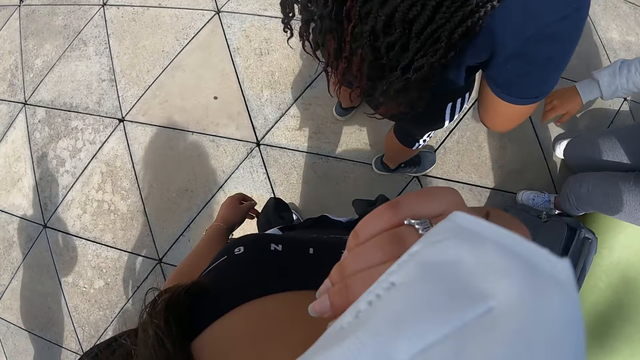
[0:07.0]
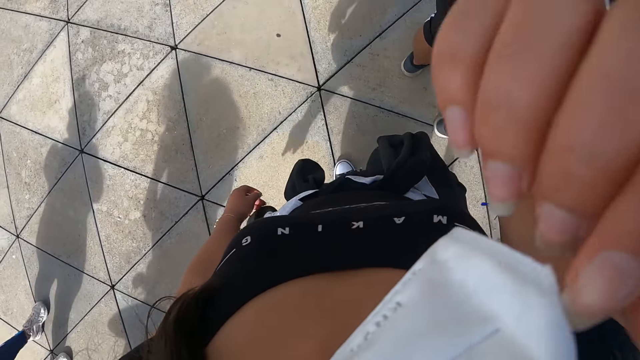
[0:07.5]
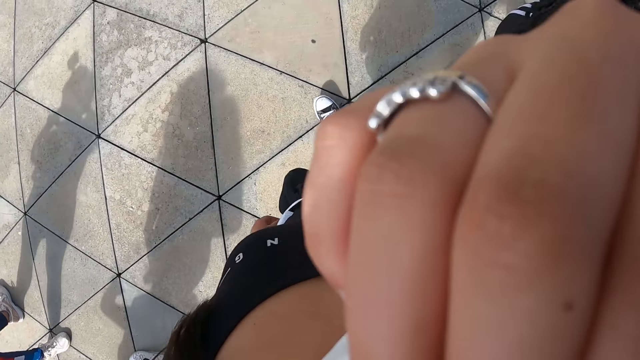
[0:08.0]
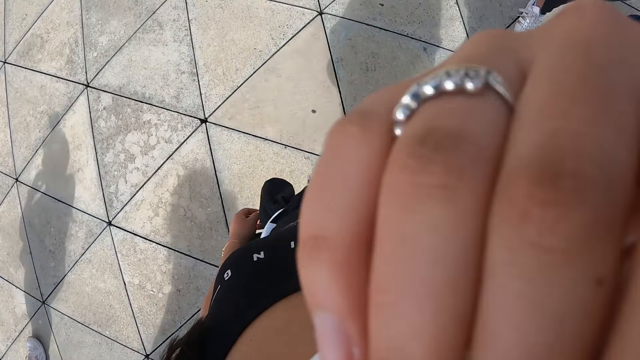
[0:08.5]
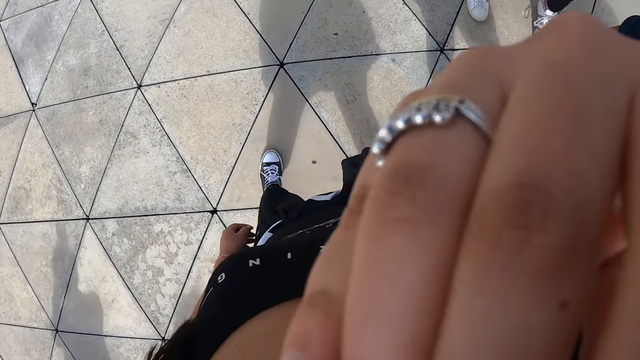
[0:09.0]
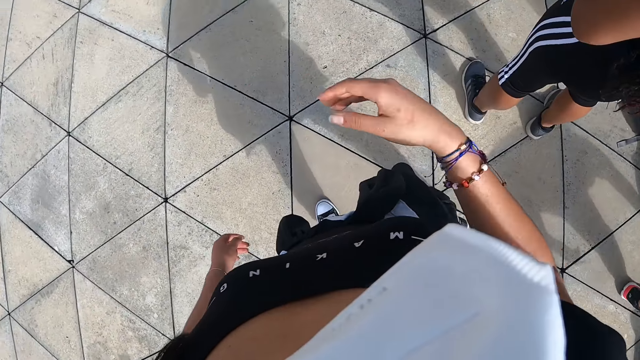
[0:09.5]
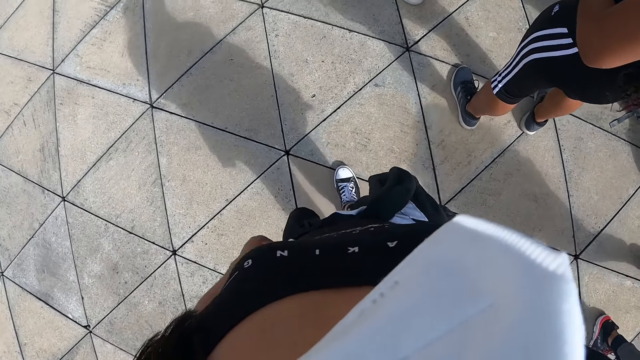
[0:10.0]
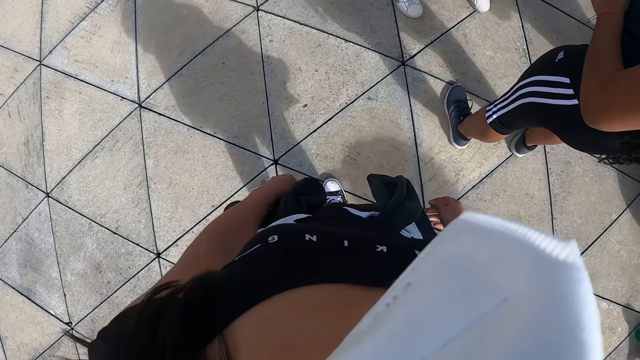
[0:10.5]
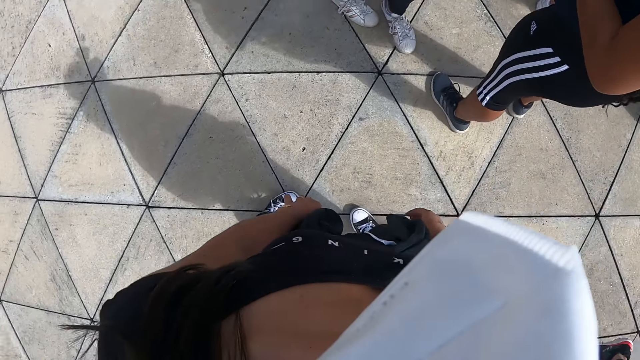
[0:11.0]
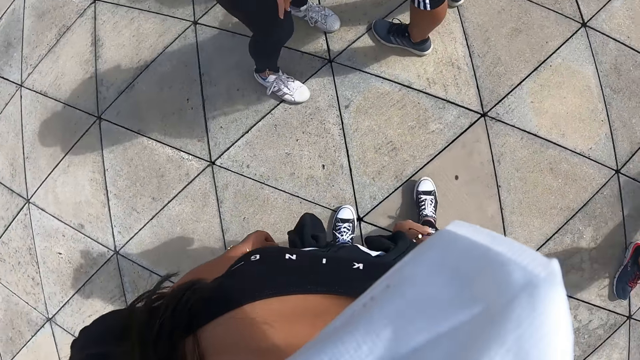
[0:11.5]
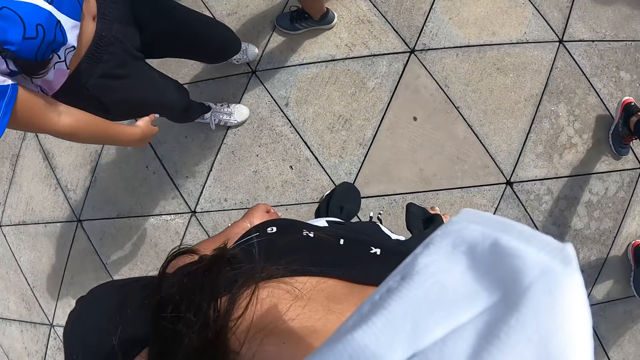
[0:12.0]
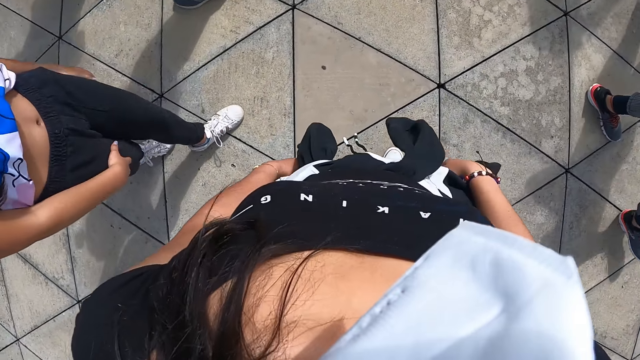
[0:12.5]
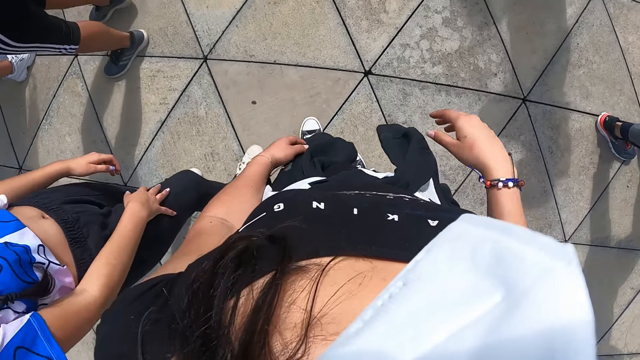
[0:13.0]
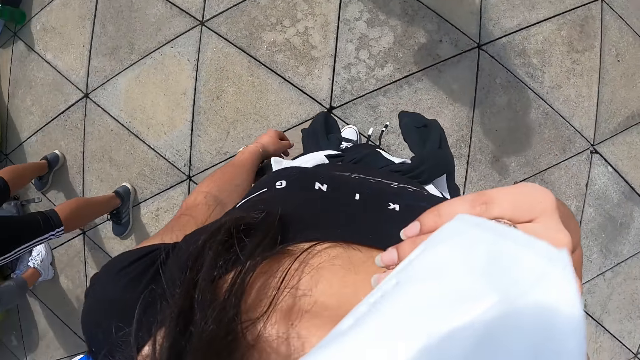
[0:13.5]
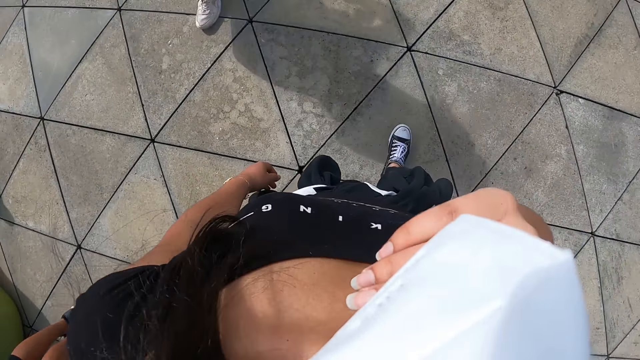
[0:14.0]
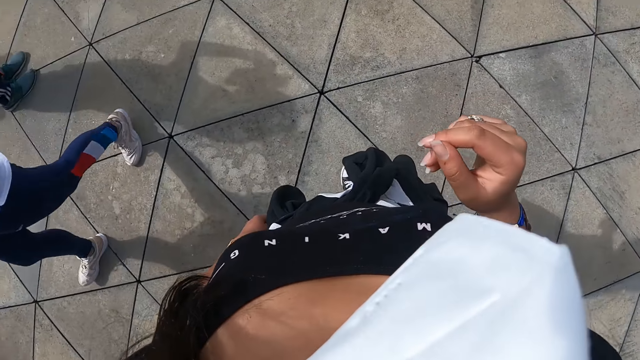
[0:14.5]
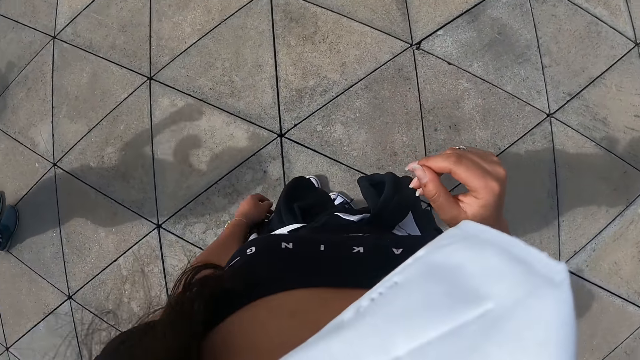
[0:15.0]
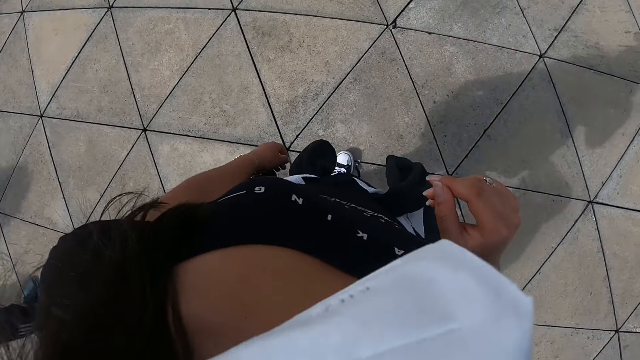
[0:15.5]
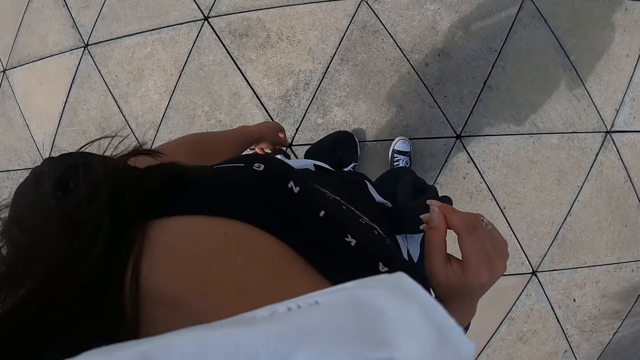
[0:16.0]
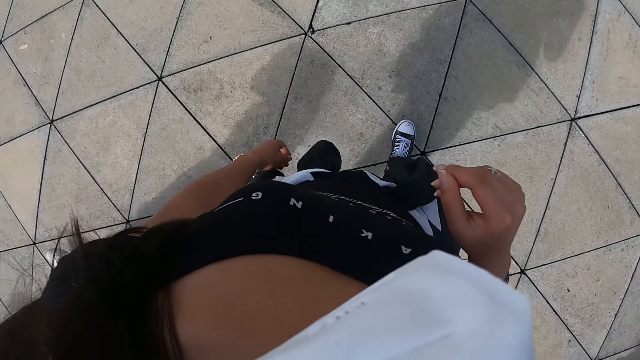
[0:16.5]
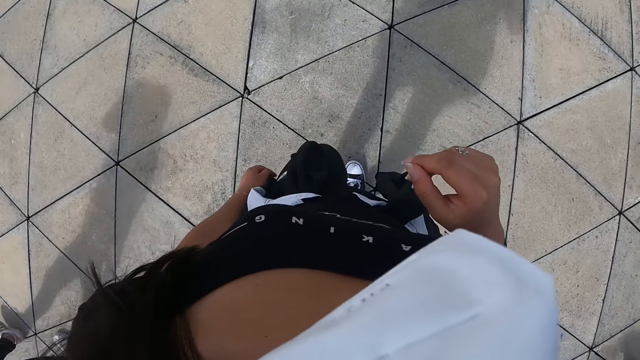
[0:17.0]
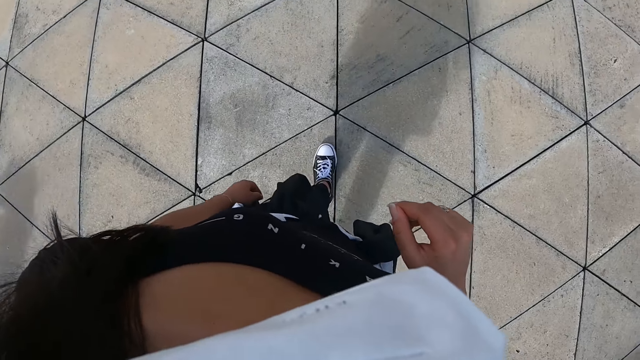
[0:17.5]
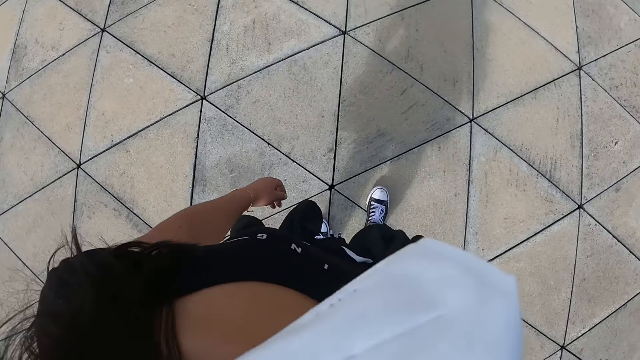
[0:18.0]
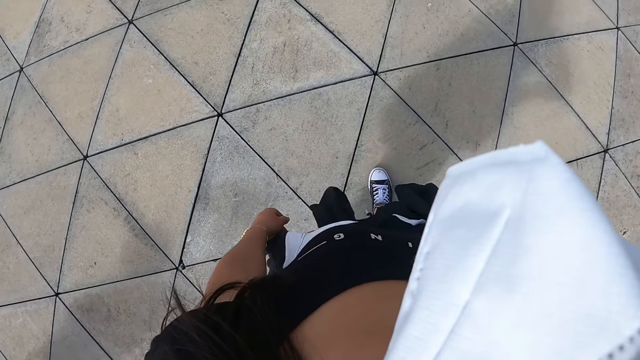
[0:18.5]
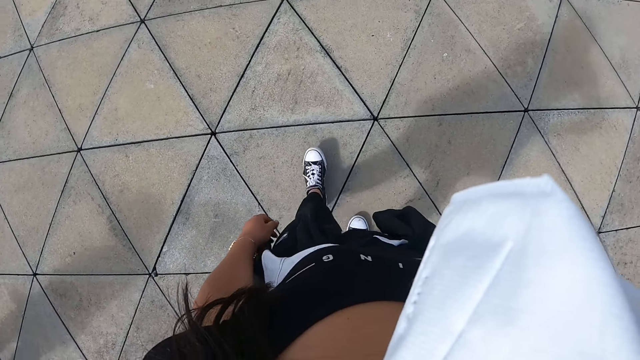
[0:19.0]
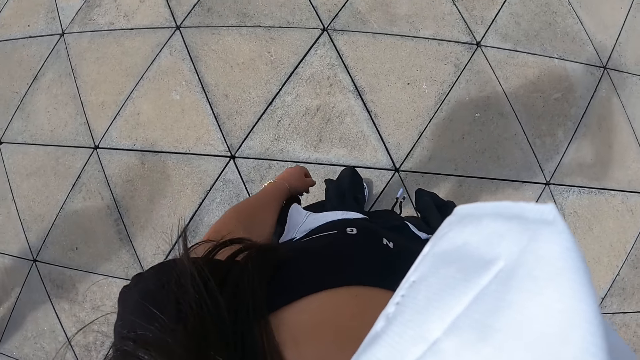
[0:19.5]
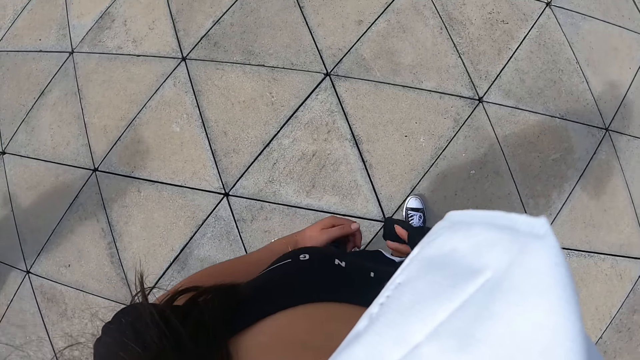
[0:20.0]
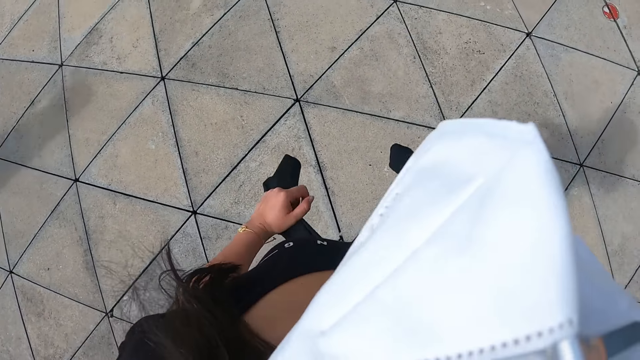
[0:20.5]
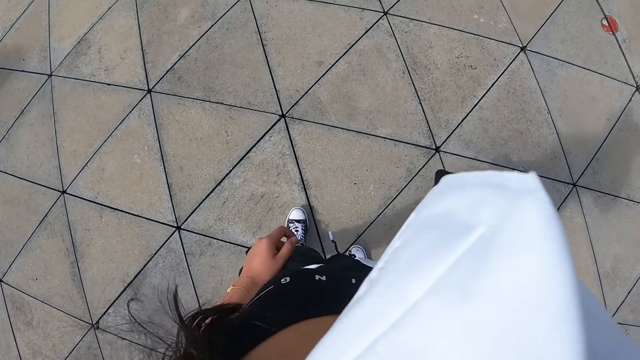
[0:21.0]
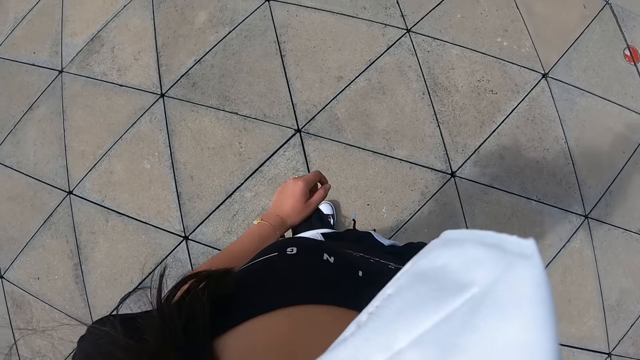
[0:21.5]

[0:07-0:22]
The camera wearer fixes the camera. She moves around the field. A woman walks by the camera wearer. The camera wearer adjusts her nose mask with her right hand. She lifts her hand. Another woman walks by the camera wearer. The camera wearer puts down her hand. She turns around. She moves around the field. She holds her sweatshirt with her right hand.

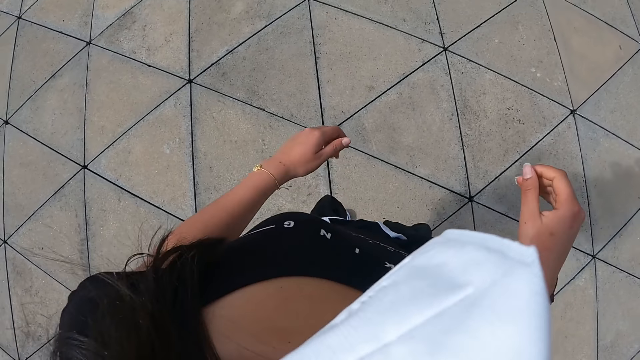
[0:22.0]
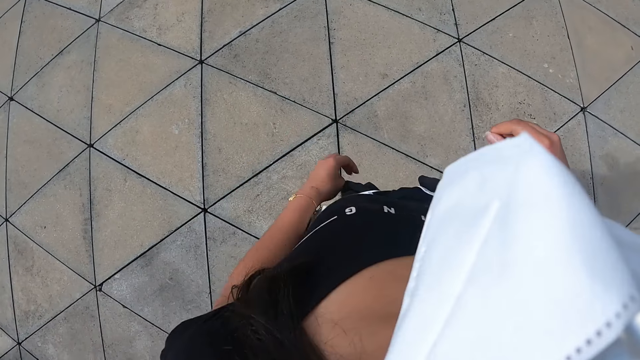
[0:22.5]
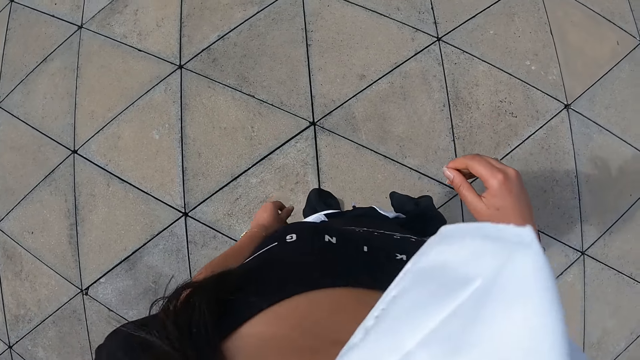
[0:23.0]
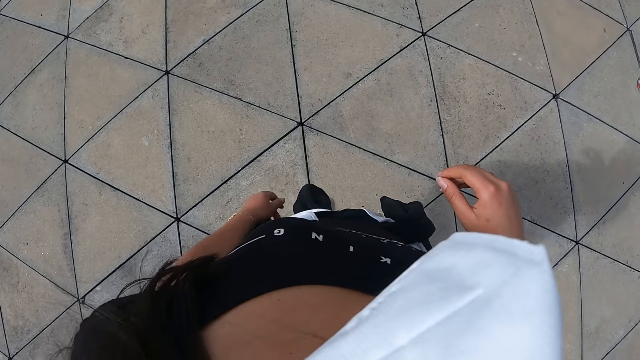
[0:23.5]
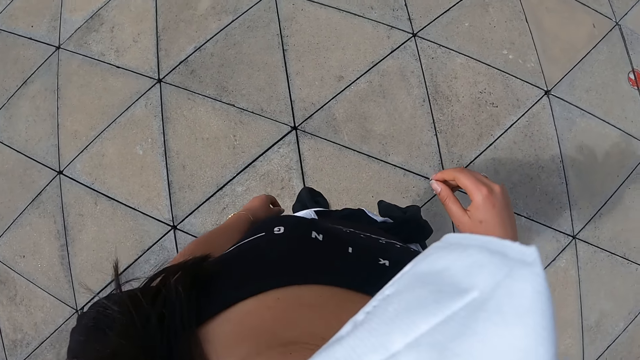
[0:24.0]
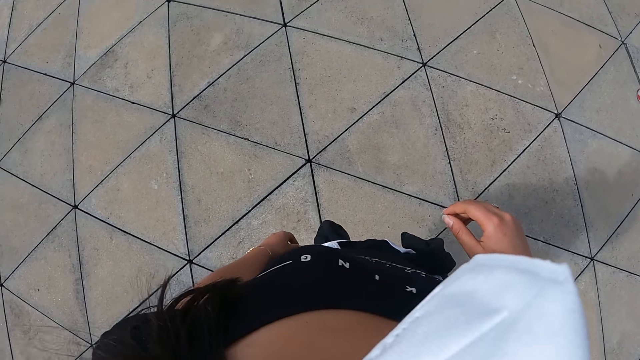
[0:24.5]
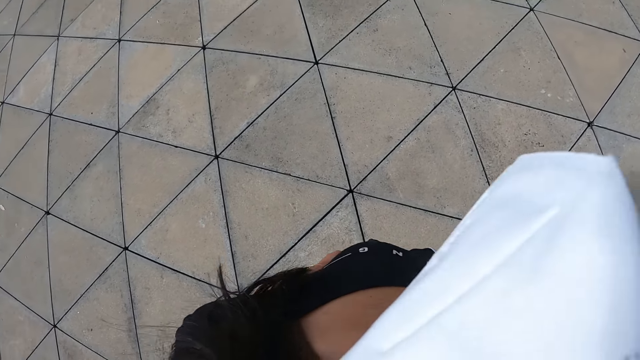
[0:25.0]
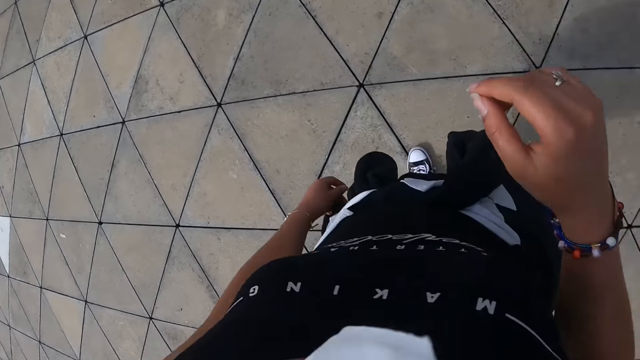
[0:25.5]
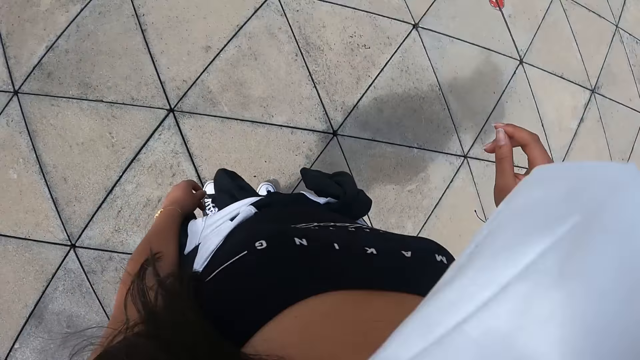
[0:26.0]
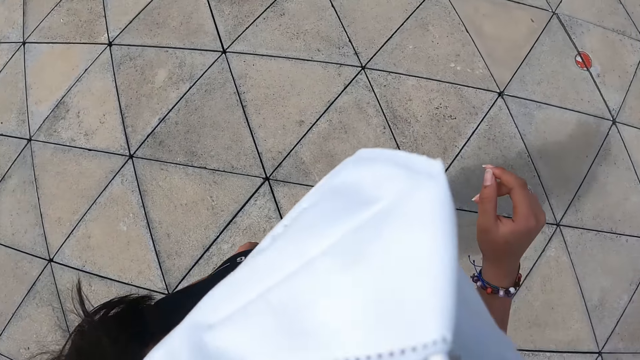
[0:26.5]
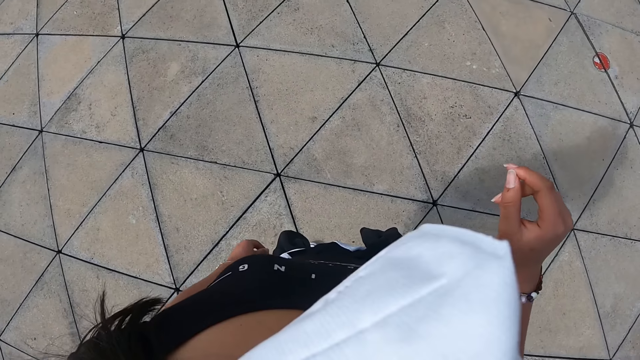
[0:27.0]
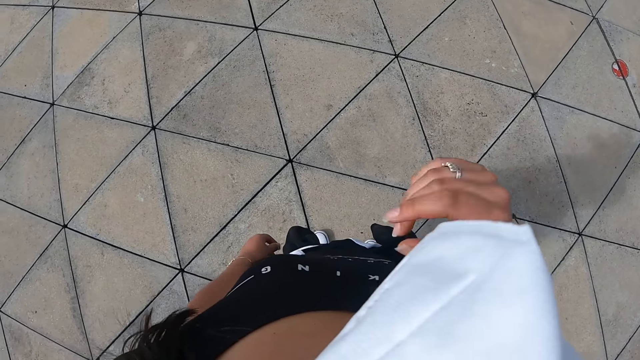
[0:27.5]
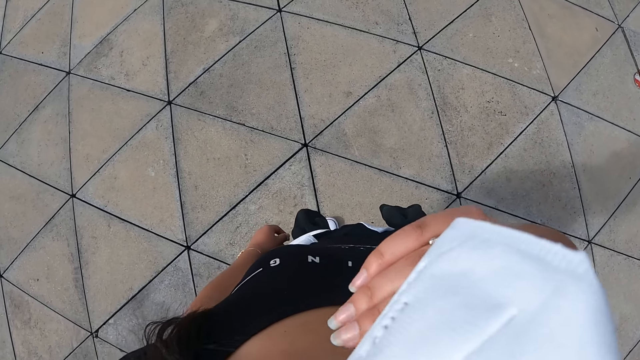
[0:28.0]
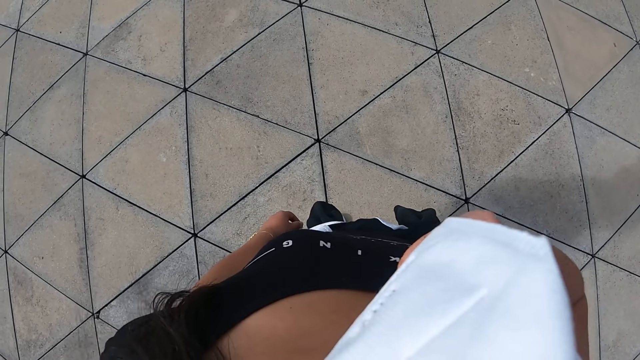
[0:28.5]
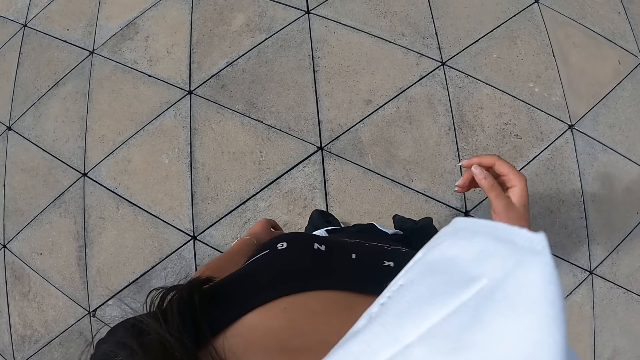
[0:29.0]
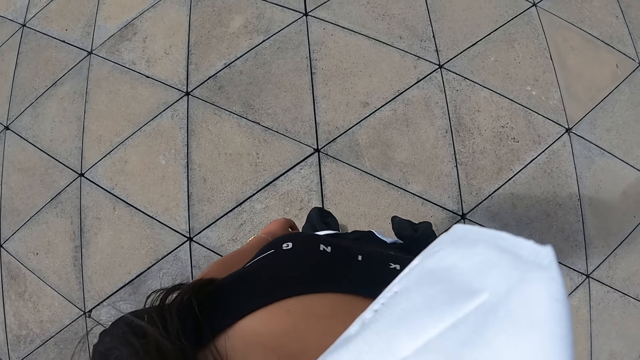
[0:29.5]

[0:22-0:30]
The camera wearer adjusts her nose mask with her right hand. She lifts her hand.
